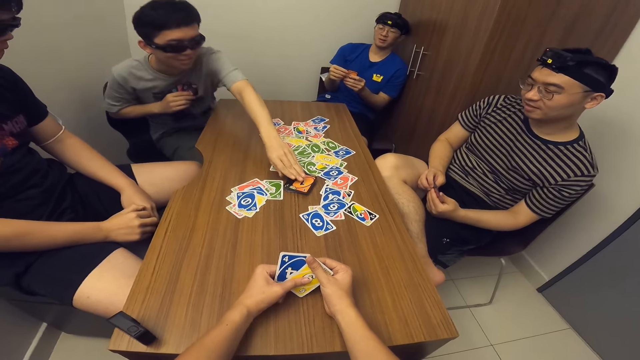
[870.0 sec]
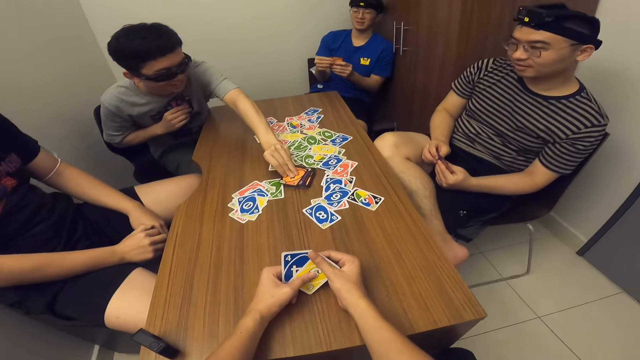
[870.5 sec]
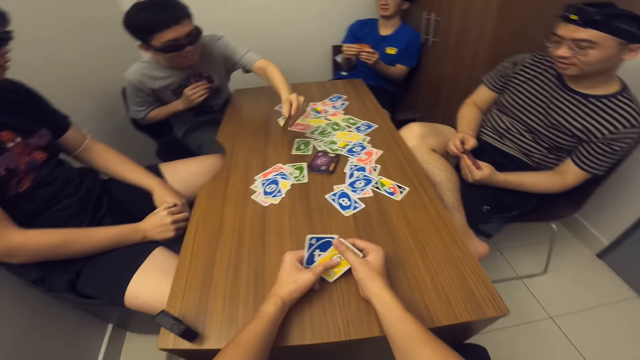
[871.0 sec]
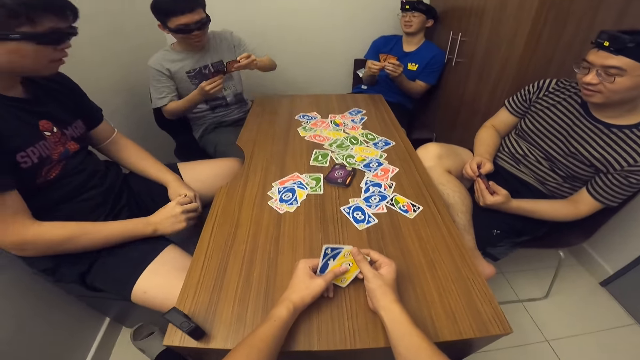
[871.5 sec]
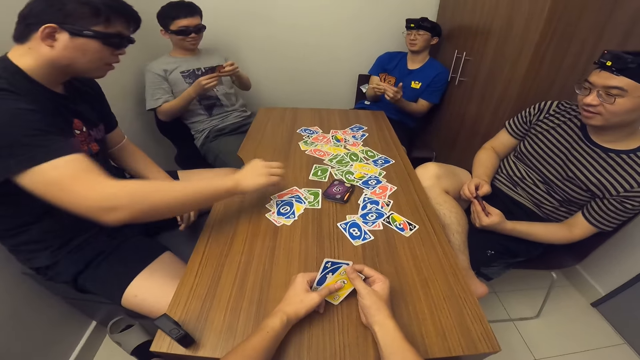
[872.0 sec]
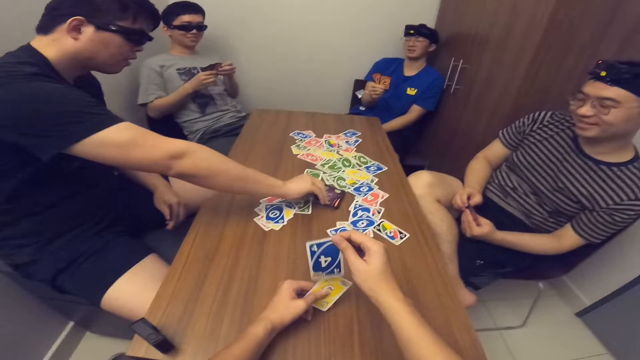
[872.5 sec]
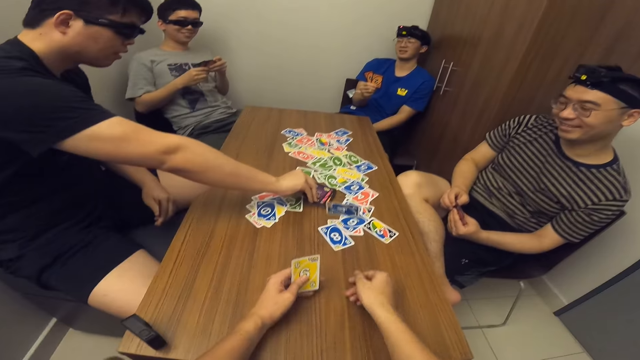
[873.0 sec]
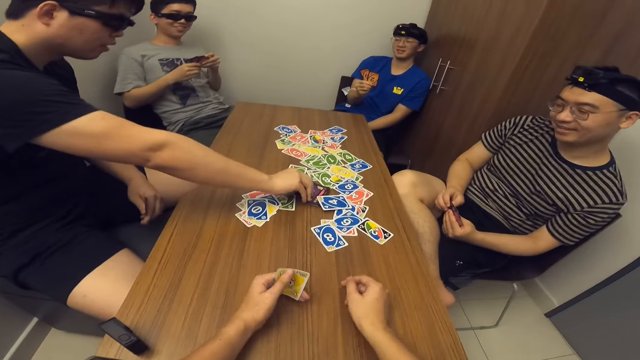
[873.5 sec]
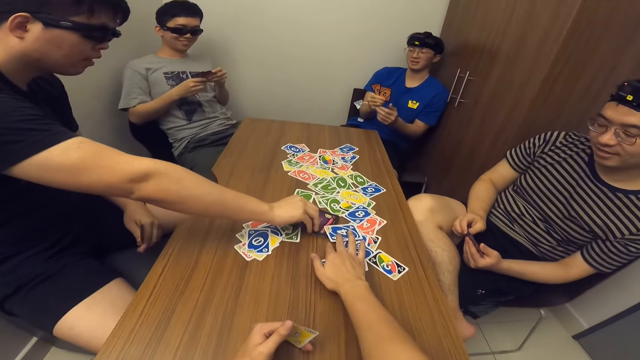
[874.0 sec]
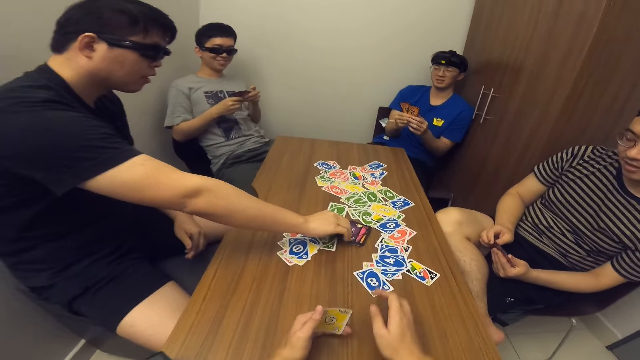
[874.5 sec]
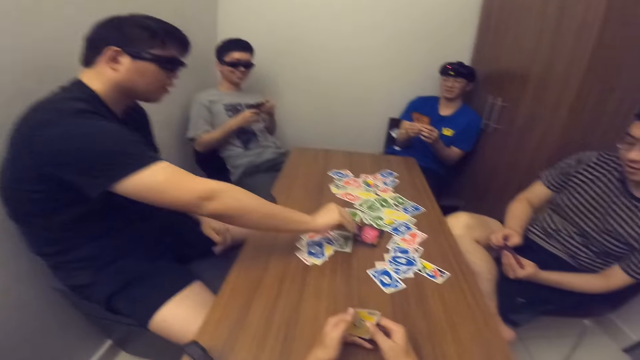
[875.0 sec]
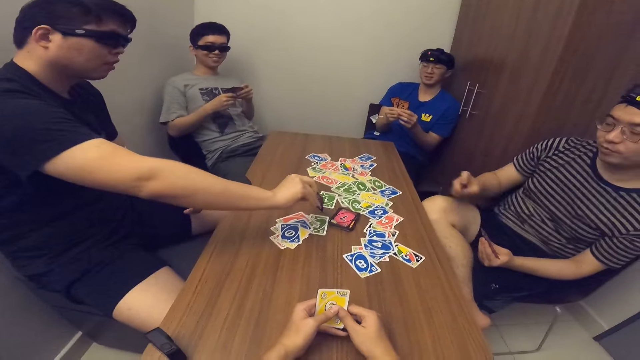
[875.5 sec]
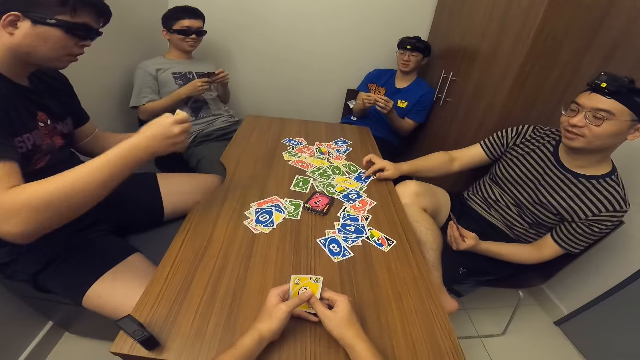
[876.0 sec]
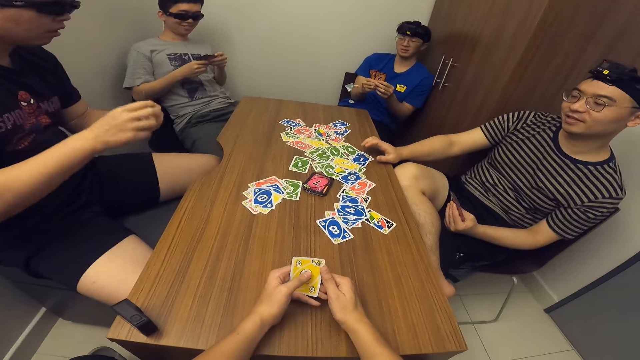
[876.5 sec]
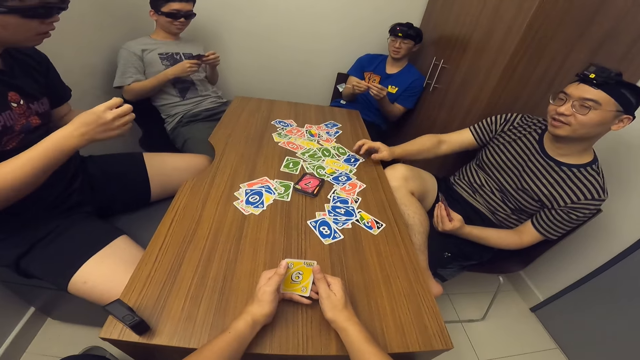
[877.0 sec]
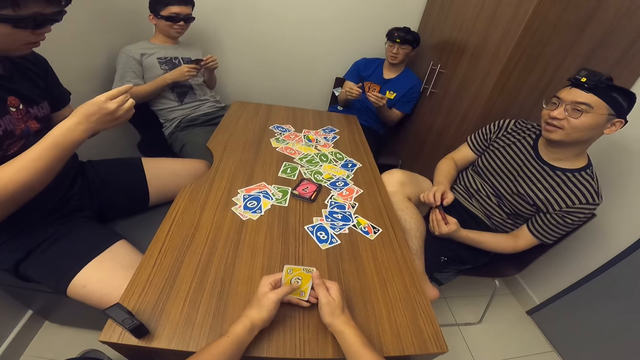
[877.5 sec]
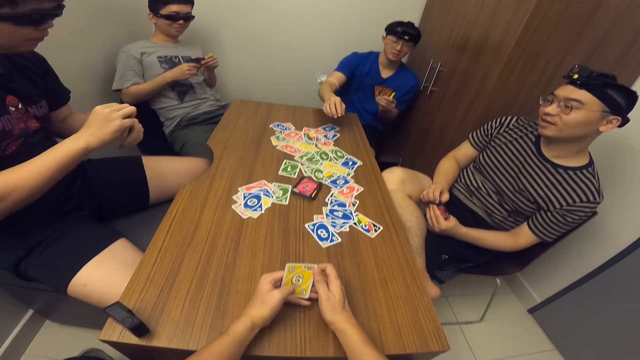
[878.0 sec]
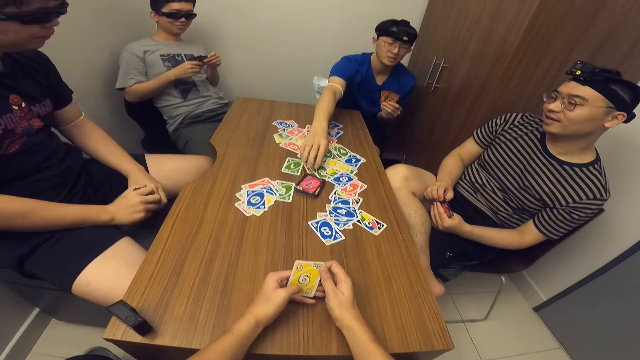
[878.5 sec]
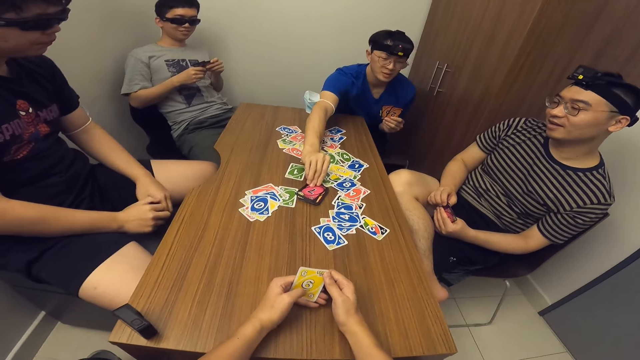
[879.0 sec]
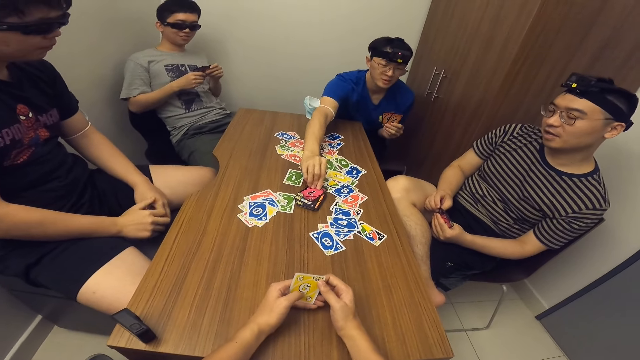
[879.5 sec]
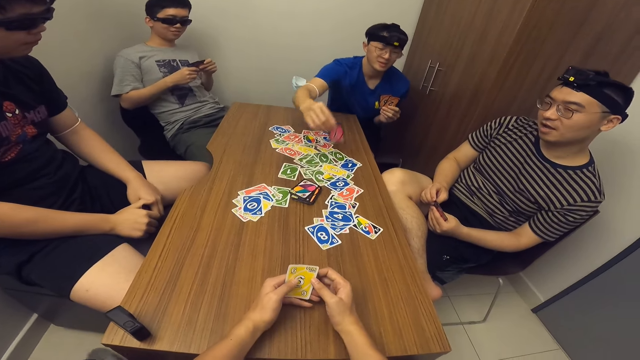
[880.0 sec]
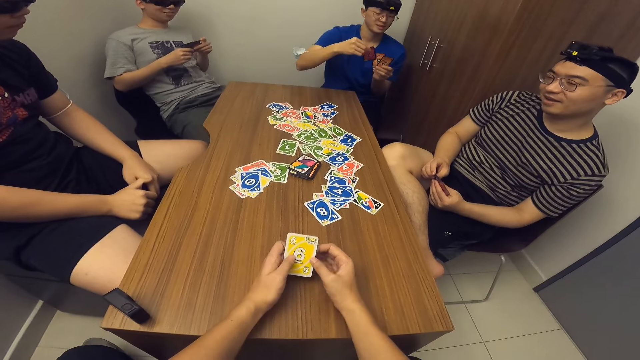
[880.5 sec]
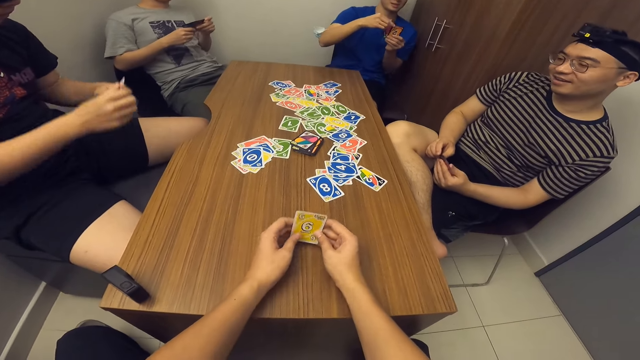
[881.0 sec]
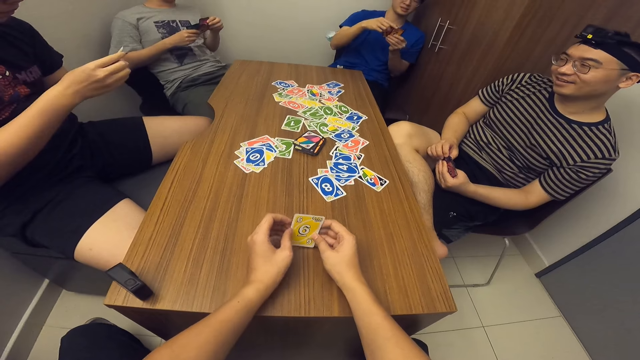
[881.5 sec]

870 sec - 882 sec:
A man picks a card from the deck of cards on the table with his left hand. Another man picks a card from the deck of cards on the table with his right hand. The camera wearer drops a card on the table with his right hand. A third man drops a card on the table with his right hand. A fourth man picks a card from the deck of cards on the table with his right hand.

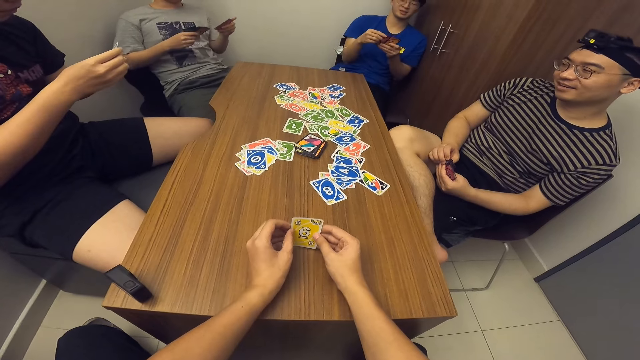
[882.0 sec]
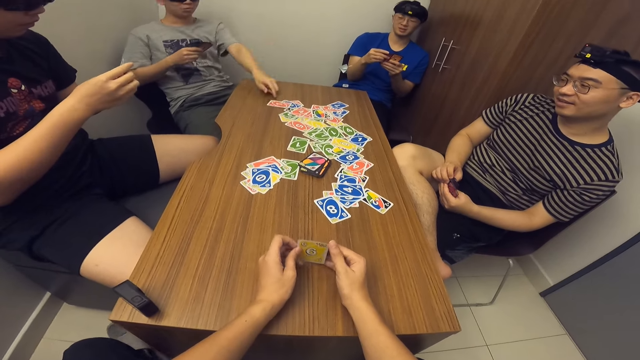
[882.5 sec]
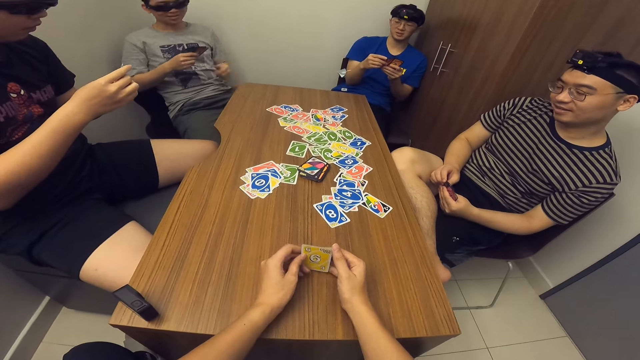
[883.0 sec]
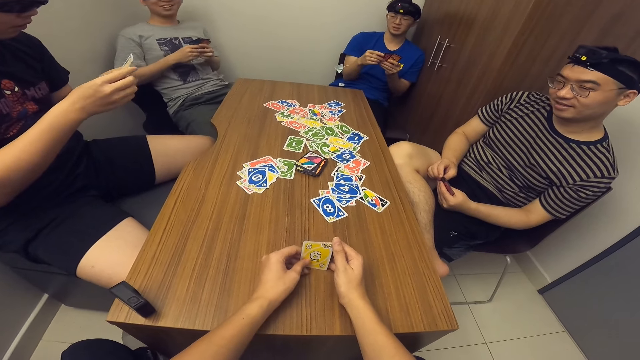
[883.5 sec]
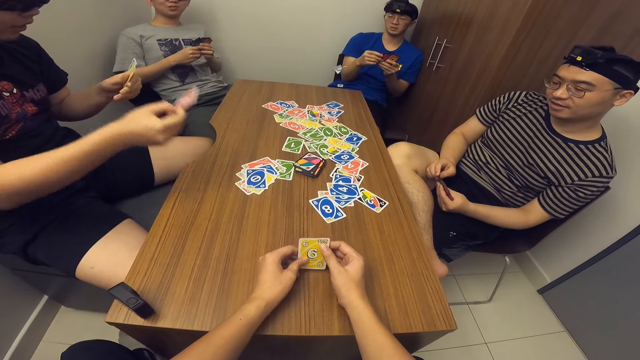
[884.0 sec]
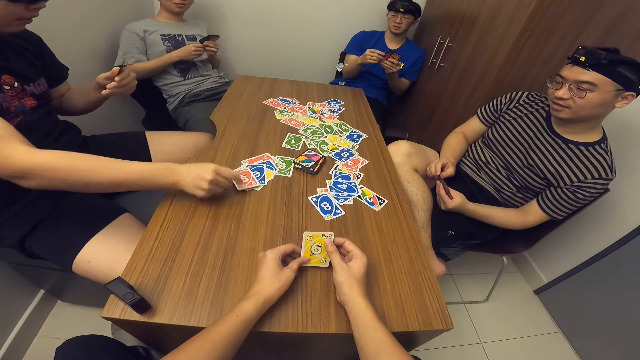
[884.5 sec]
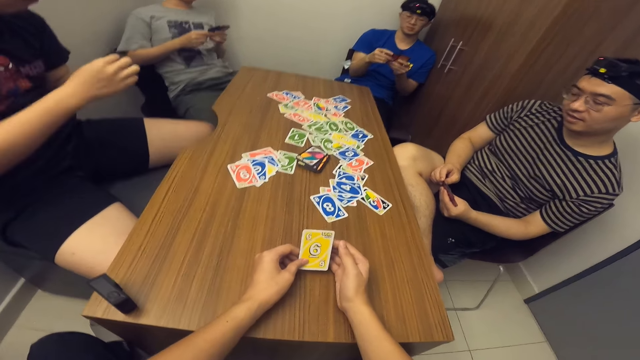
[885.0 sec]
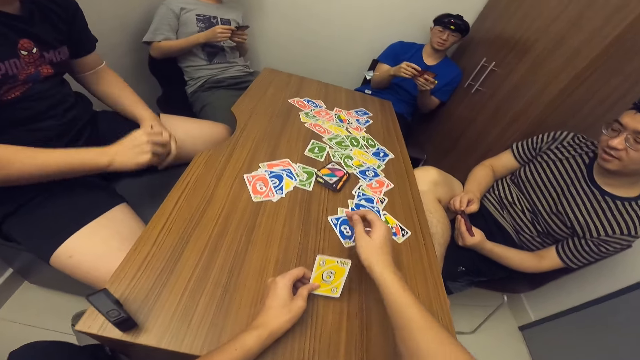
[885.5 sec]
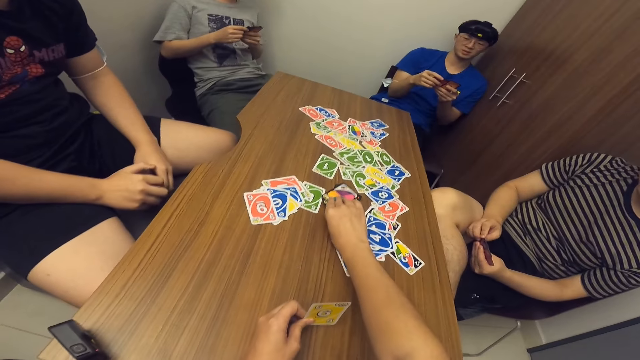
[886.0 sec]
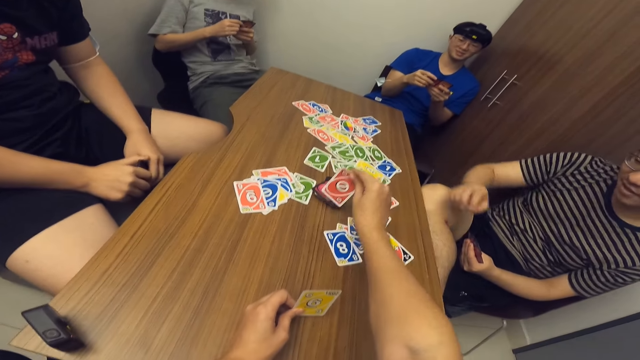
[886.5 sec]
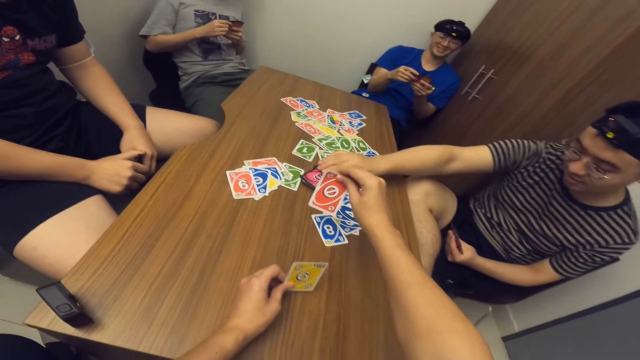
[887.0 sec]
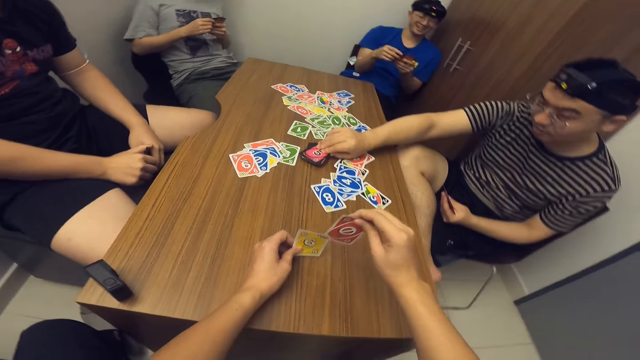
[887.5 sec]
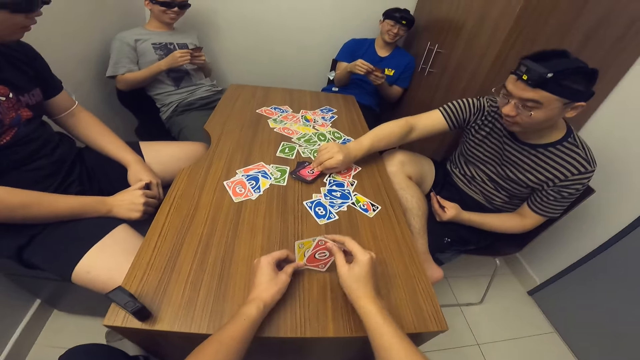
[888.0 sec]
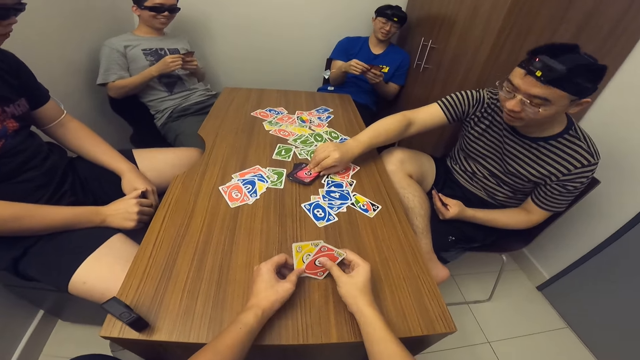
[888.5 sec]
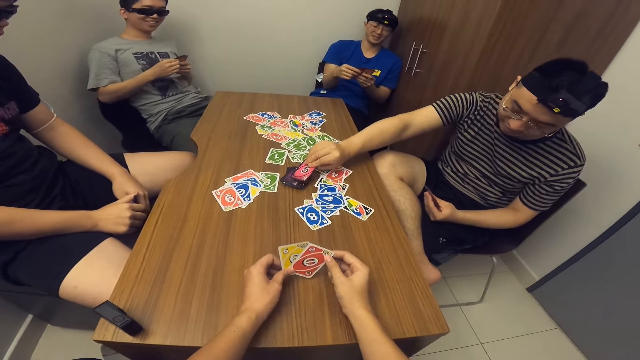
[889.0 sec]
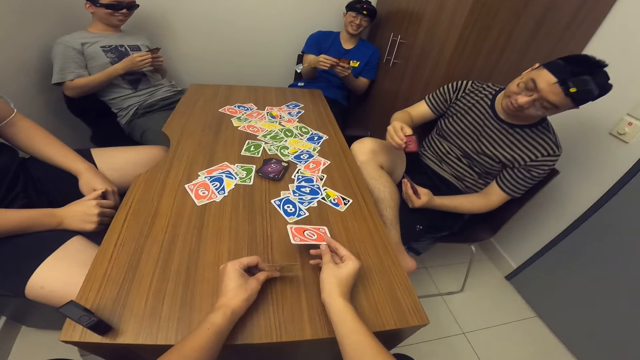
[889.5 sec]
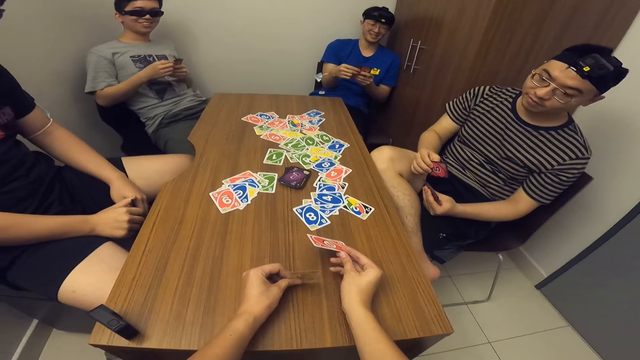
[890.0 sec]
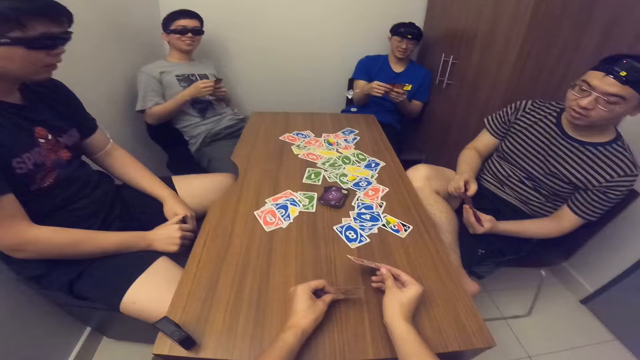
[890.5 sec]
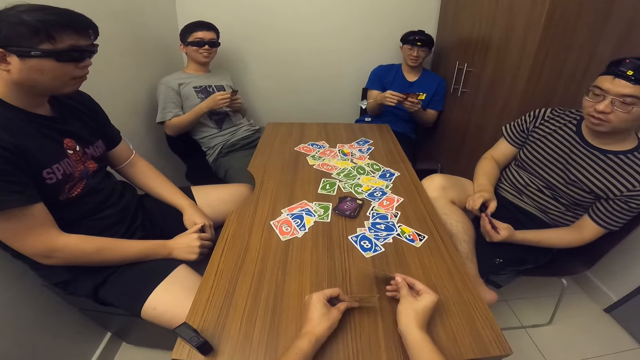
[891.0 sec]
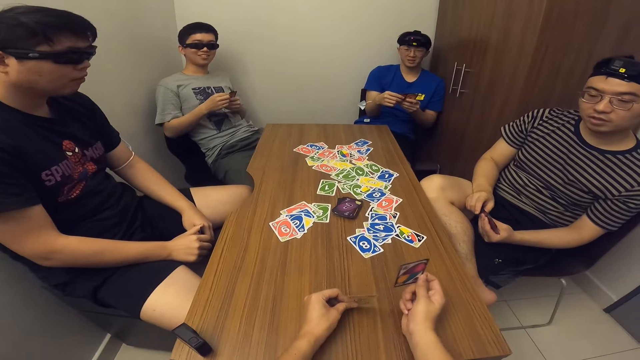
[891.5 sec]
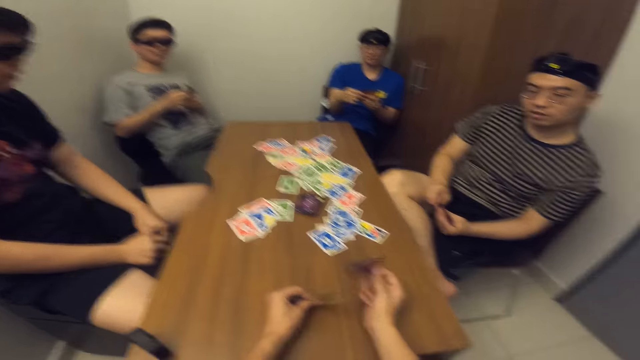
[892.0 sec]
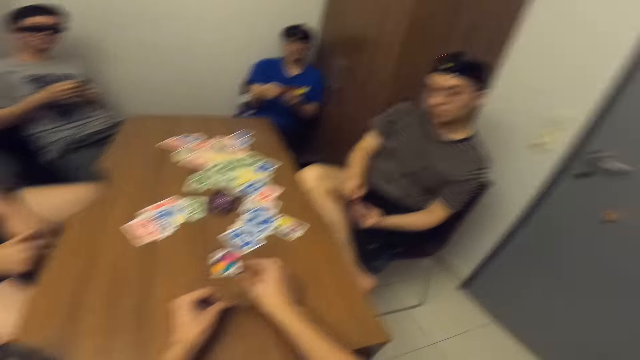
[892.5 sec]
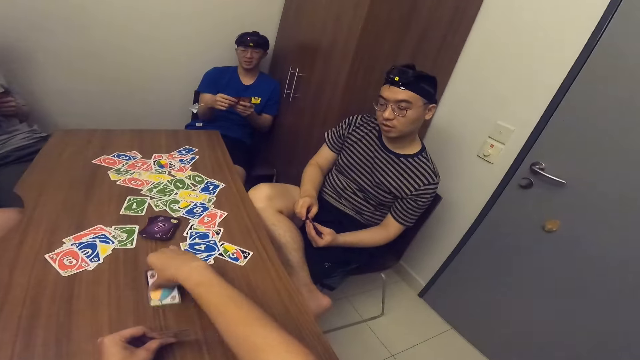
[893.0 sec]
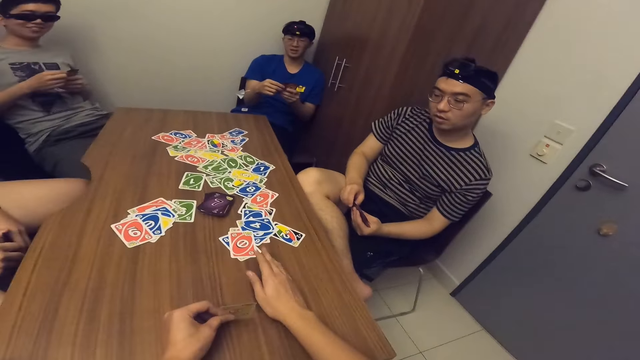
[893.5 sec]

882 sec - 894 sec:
A man drops a card on the table with his left hand. Another man drops a card on the table with his right hand. The camera wearer picks a card from the deck of cards on the table with his right hand. A third man picks a card from the deck of cards on the table with his right hand. The camera wearer drops a card on the table with his right hand. He flips a card on the table.
